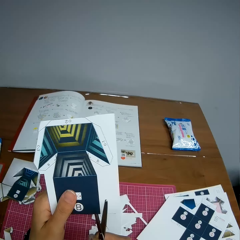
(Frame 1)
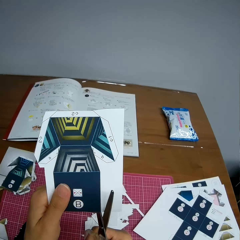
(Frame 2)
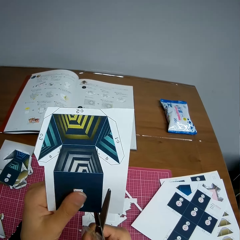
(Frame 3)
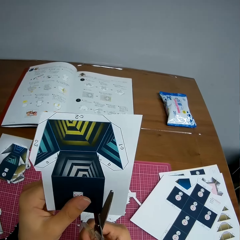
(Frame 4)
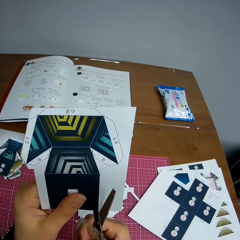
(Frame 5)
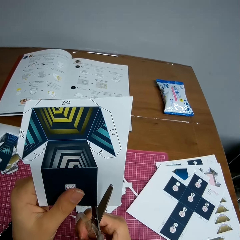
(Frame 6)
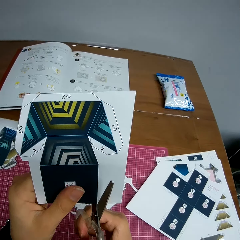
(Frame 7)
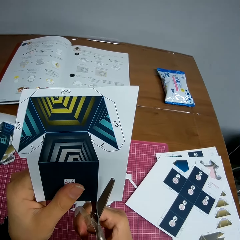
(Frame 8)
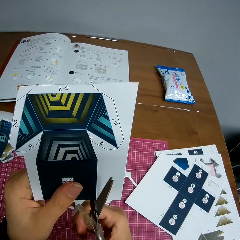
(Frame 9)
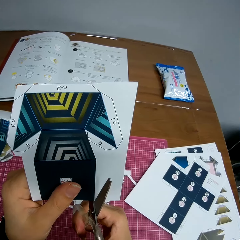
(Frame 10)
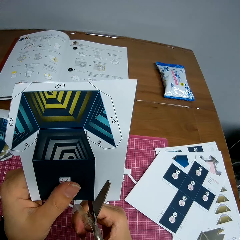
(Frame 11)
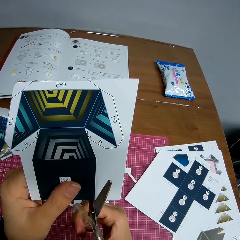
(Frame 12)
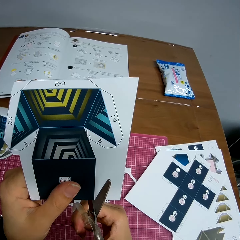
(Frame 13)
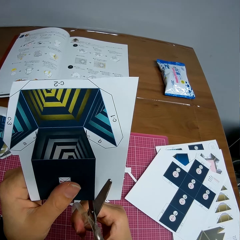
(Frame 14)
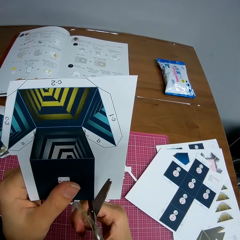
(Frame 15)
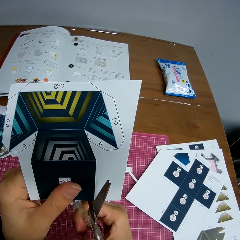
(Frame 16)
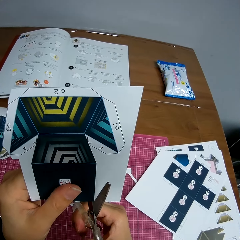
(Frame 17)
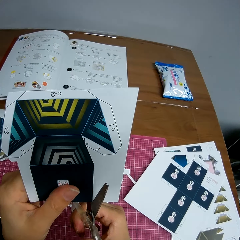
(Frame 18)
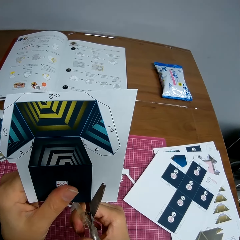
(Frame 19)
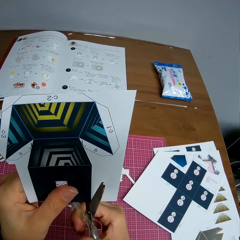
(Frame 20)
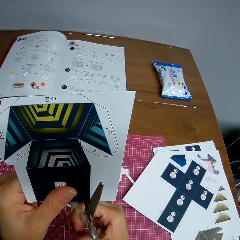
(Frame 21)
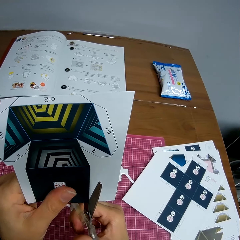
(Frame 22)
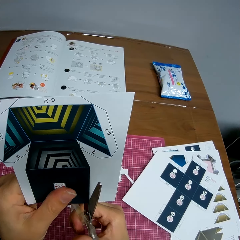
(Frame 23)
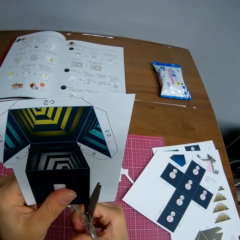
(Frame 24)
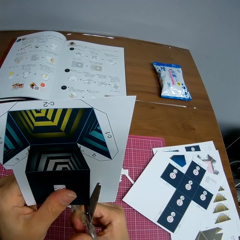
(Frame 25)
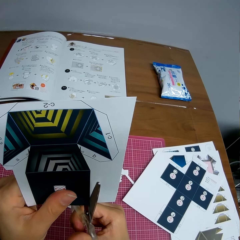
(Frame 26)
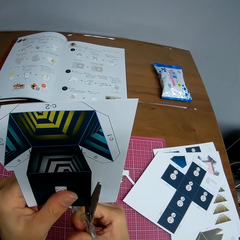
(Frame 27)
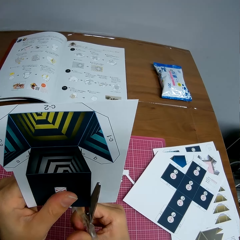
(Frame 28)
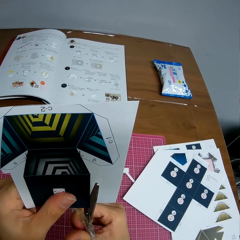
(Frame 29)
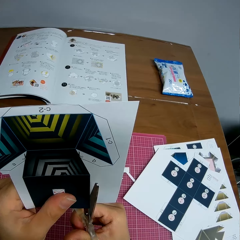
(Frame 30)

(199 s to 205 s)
The camera wearer continues cutting the paper with the scissors.

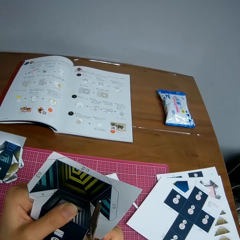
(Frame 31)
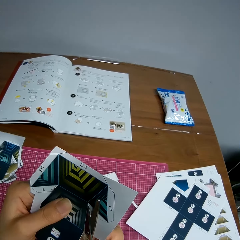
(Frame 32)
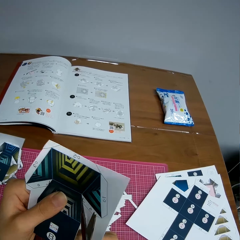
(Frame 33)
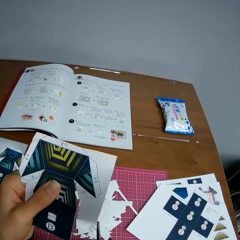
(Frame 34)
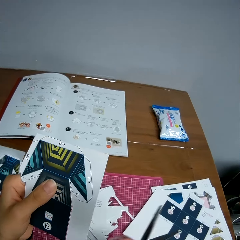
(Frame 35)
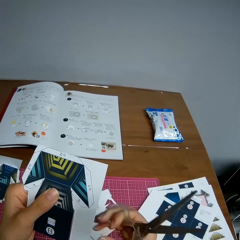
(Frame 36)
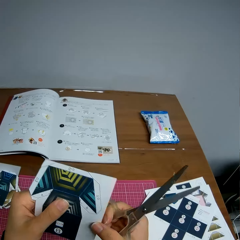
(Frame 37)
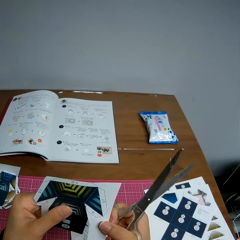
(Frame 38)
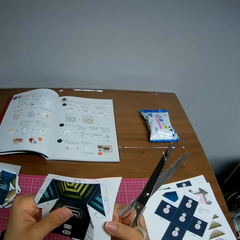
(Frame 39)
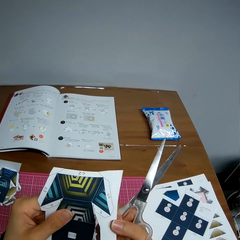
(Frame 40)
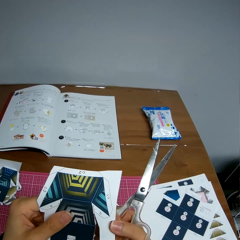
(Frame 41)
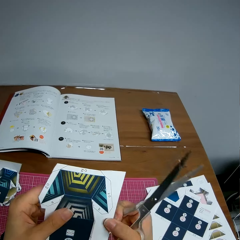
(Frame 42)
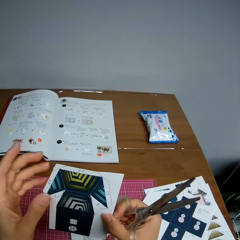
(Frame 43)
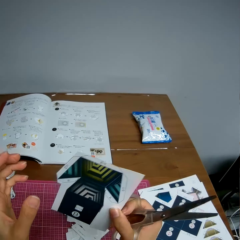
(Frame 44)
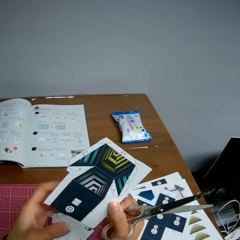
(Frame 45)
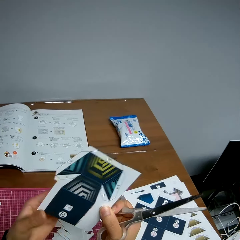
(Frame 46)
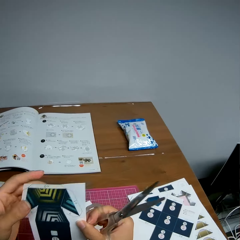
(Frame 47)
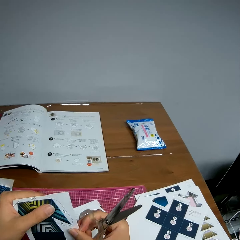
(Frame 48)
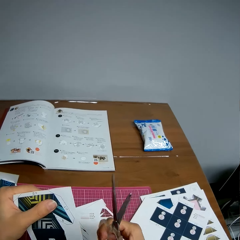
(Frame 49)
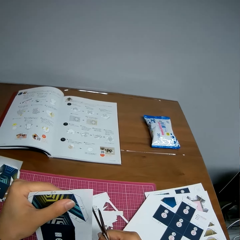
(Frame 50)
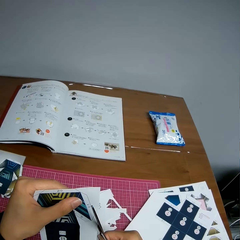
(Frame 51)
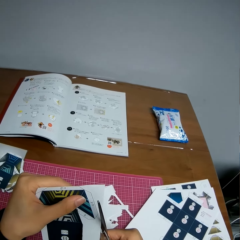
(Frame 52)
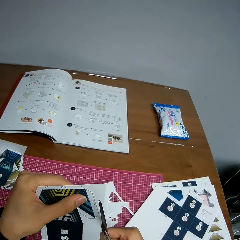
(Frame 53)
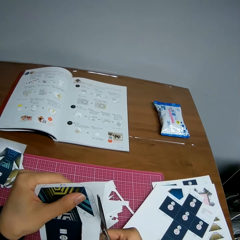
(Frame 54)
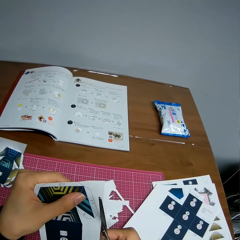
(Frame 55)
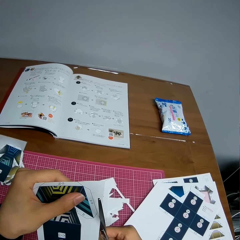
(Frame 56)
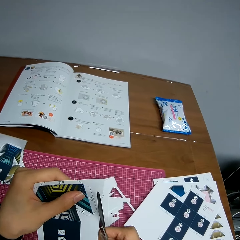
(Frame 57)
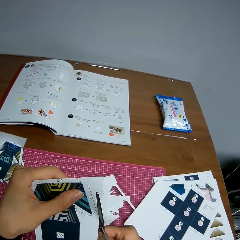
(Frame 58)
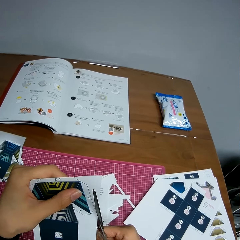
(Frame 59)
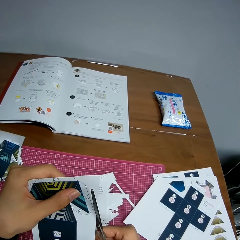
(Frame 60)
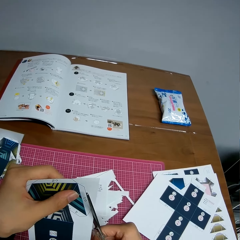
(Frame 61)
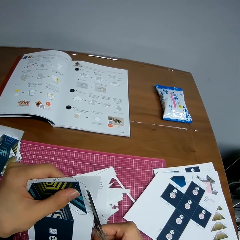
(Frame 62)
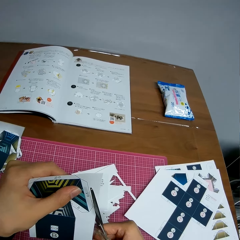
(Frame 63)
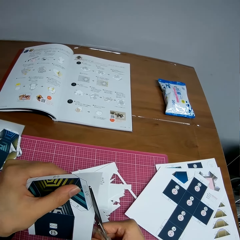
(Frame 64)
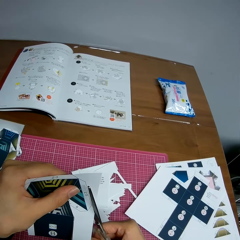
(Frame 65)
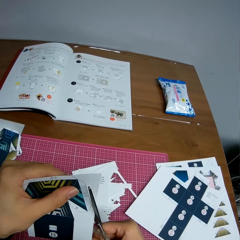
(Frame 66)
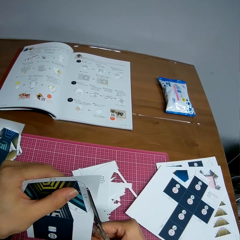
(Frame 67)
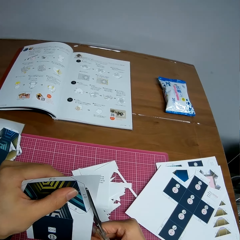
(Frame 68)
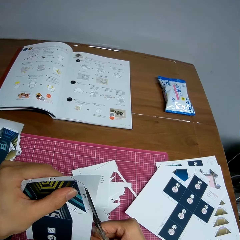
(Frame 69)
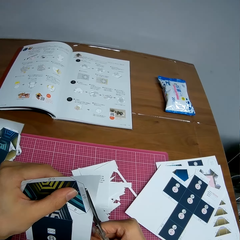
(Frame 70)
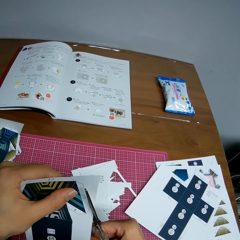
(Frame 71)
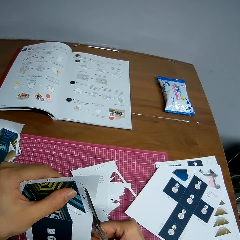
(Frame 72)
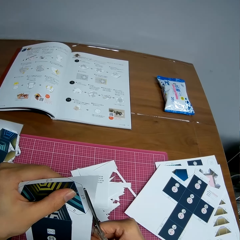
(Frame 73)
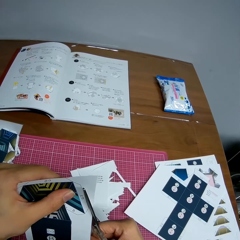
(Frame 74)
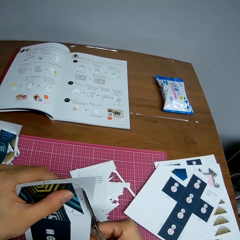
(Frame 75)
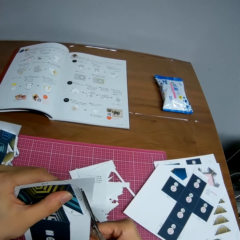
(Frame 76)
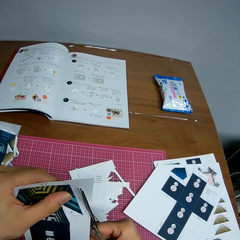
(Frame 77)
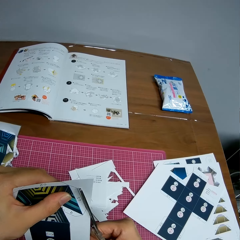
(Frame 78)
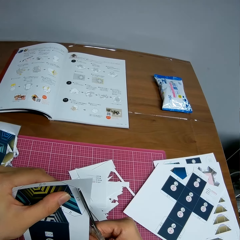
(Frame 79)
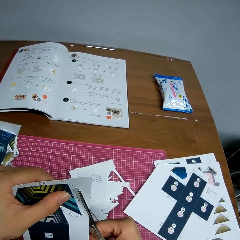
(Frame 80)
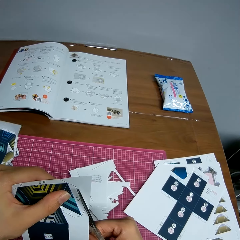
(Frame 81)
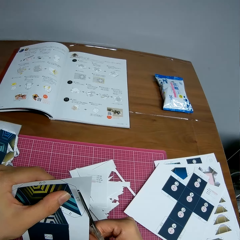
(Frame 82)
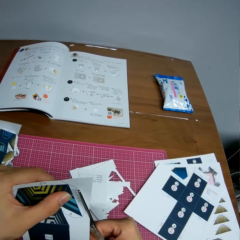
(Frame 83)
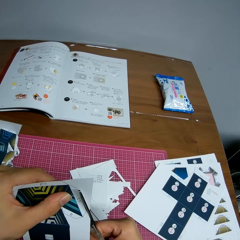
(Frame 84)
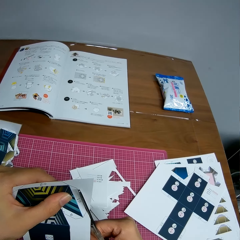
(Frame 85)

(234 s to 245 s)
The camera wearer adjusts the paper in her hand. She removes a cut piece with her hand. She continues cutting the paper with the scissors.

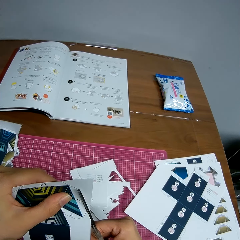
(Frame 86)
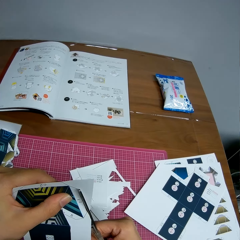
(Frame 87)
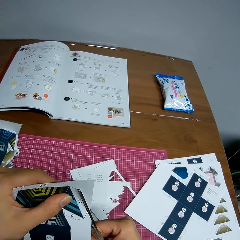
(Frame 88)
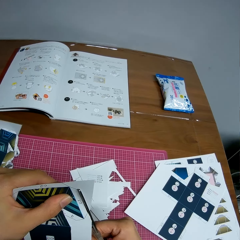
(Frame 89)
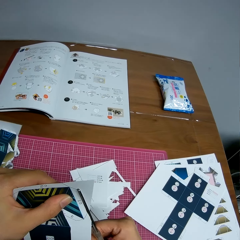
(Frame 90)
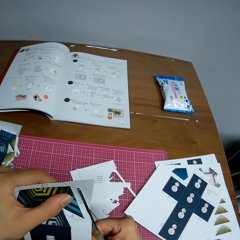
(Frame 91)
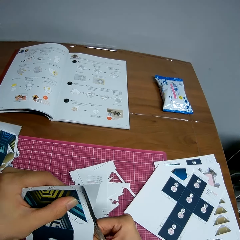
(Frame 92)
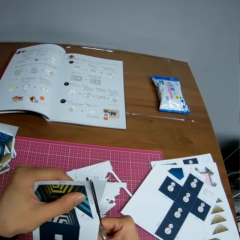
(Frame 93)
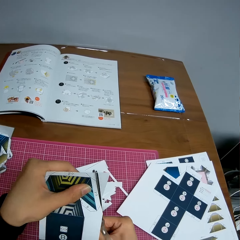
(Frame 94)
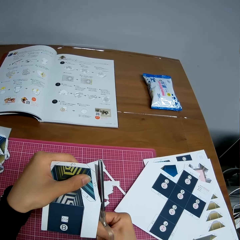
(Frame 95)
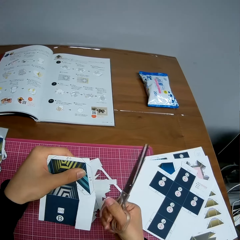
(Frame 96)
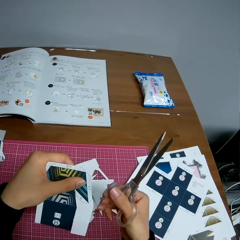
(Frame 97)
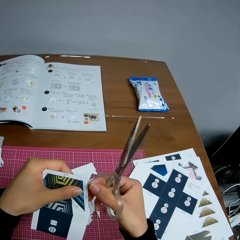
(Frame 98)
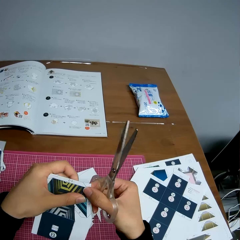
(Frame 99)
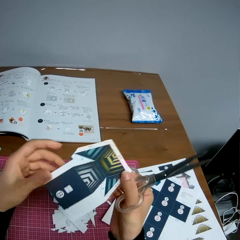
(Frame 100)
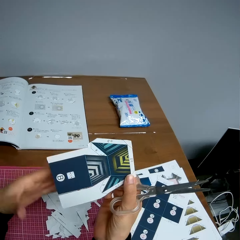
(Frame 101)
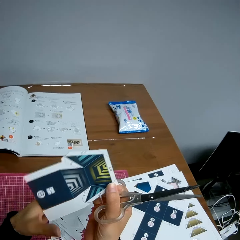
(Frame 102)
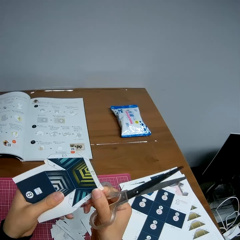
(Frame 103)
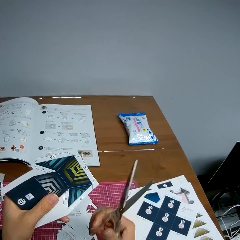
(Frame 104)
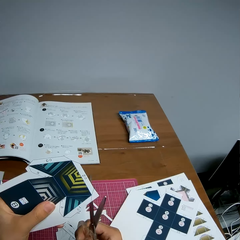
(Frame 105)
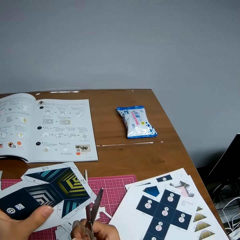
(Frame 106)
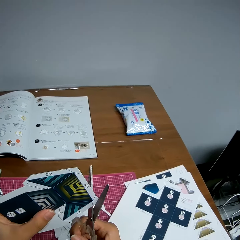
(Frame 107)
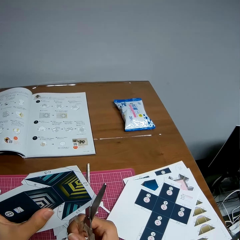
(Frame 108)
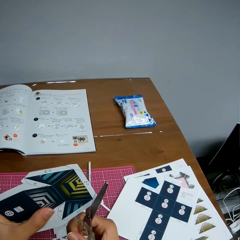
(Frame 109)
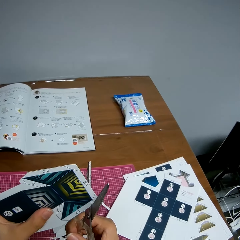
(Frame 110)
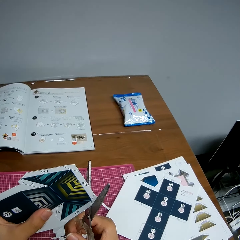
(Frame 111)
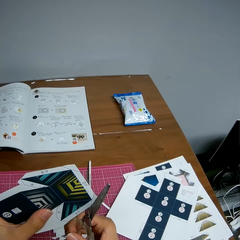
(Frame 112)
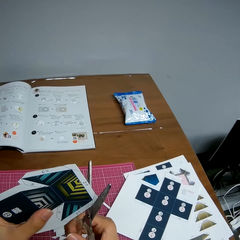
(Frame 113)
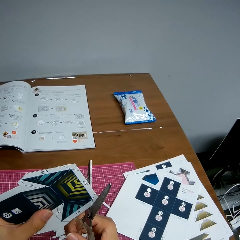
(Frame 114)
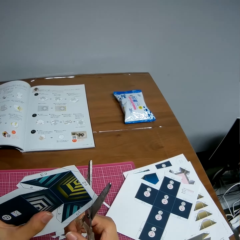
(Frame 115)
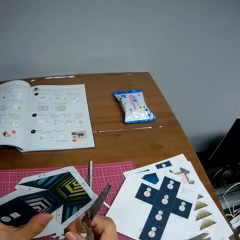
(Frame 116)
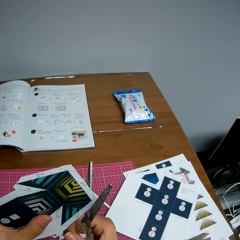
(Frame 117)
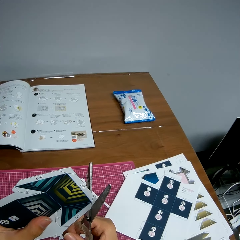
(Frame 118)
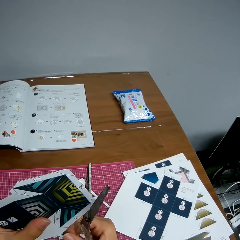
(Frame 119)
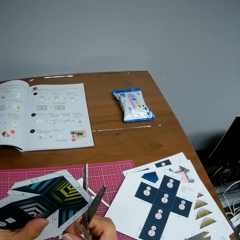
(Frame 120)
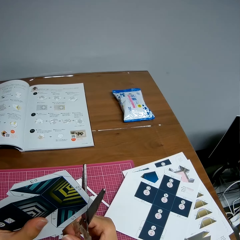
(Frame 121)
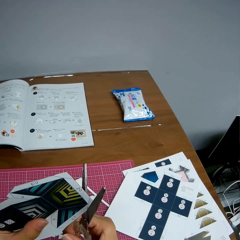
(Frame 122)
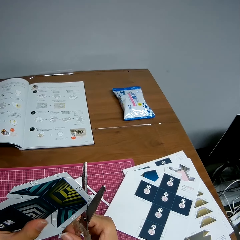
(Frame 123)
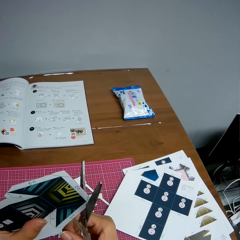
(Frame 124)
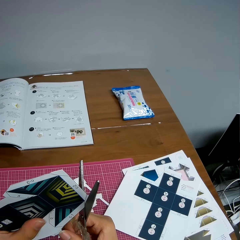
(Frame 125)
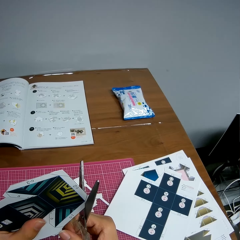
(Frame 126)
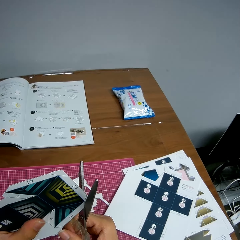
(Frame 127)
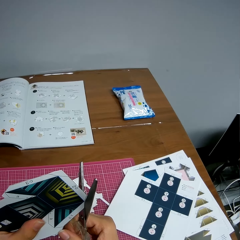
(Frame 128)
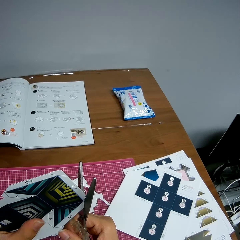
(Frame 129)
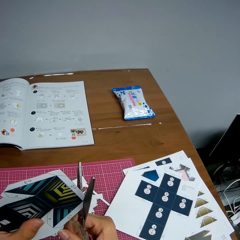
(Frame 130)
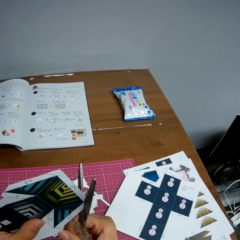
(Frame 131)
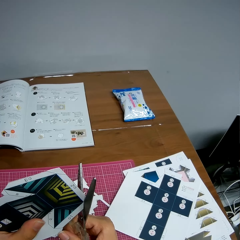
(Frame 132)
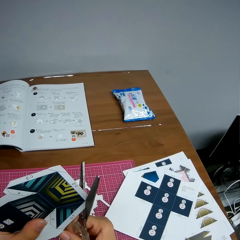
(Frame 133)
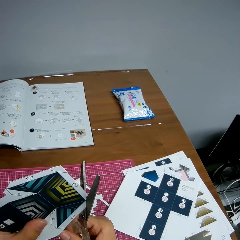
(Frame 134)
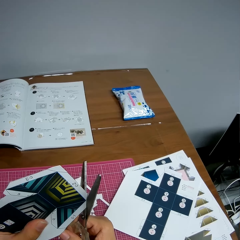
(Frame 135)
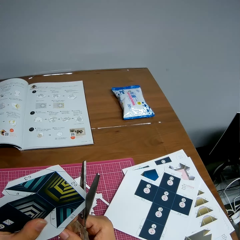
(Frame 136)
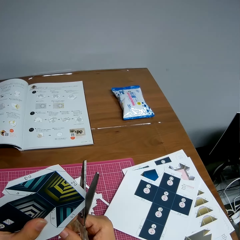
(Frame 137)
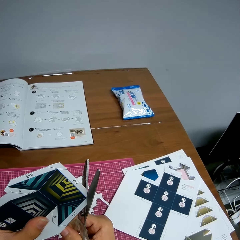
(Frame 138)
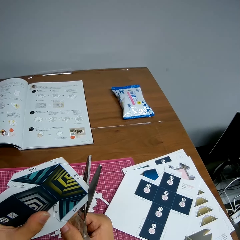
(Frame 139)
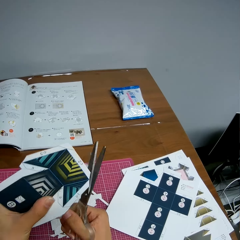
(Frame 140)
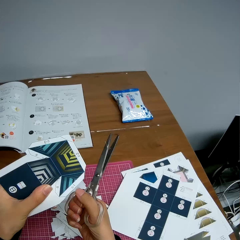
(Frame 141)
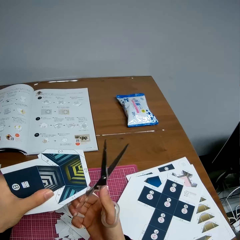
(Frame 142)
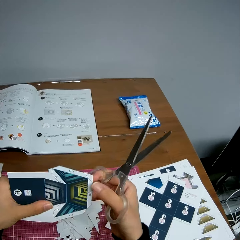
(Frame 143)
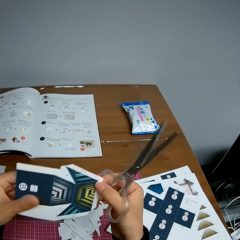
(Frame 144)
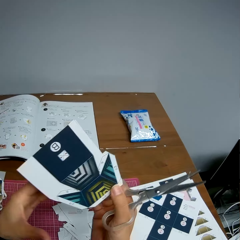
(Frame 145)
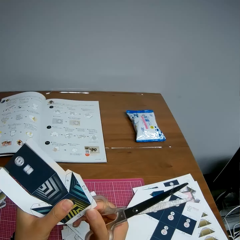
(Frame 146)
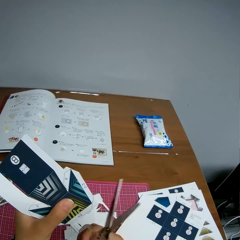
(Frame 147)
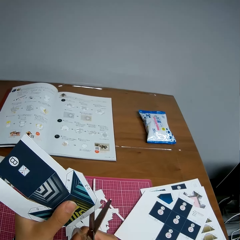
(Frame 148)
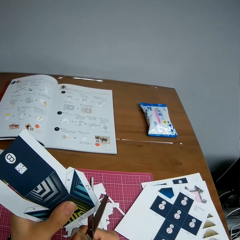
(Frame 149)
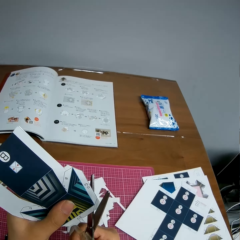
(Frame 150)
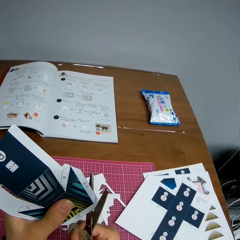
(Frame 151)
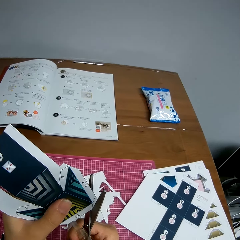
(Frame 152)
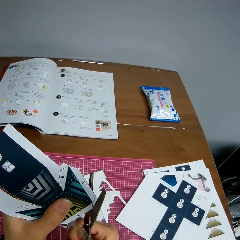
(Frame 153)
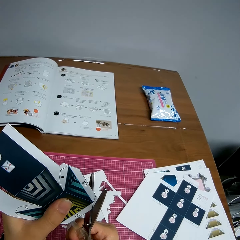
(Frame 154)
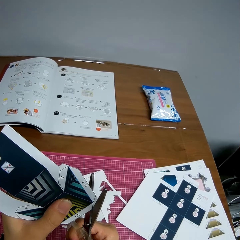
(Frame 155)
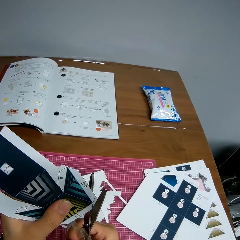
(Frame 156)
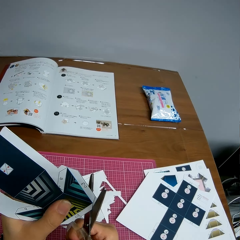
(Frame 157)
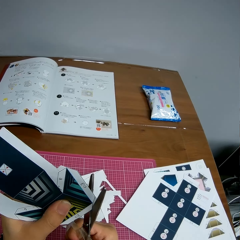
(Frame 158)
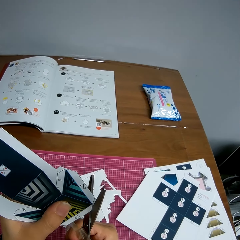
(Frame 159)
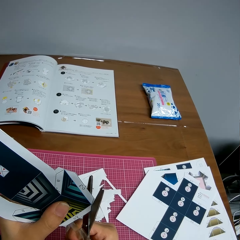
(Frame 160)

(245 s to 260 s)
The camera wearer adjusts the paper in her hand. She continues cutting the paper with the scissors. She adjusts the paper in her hand. She turns the paper. She continues cutting the paper with the scissors.
